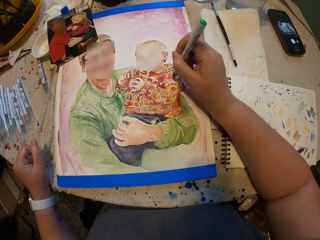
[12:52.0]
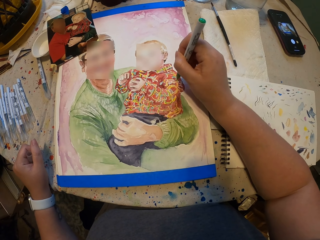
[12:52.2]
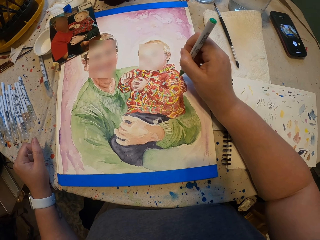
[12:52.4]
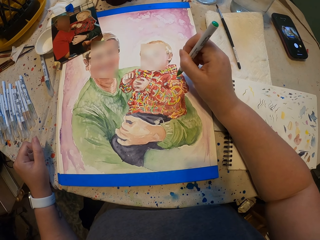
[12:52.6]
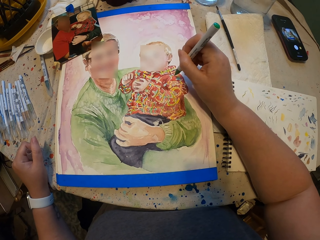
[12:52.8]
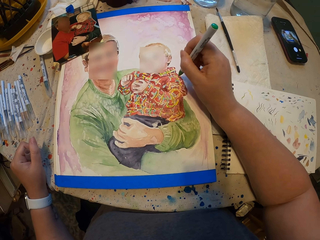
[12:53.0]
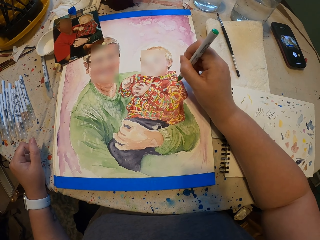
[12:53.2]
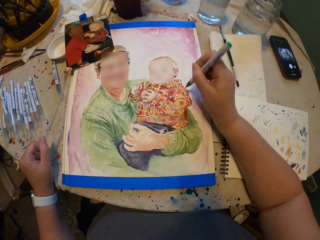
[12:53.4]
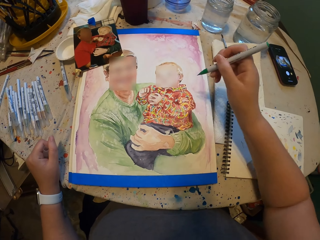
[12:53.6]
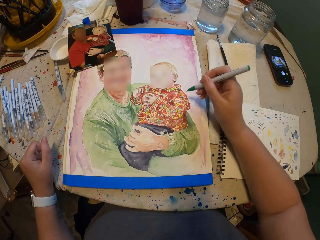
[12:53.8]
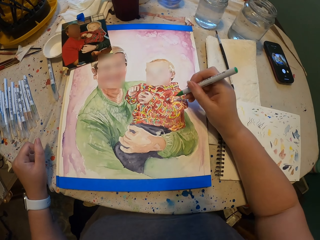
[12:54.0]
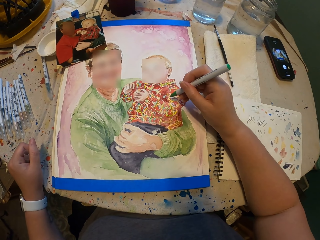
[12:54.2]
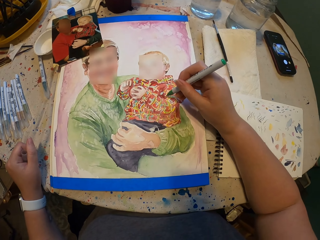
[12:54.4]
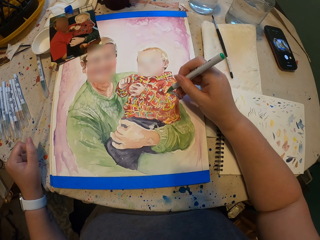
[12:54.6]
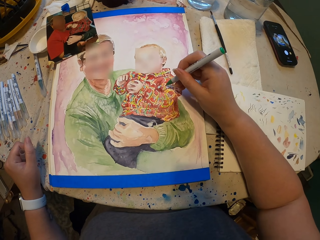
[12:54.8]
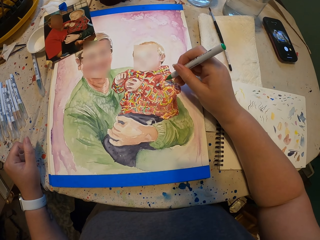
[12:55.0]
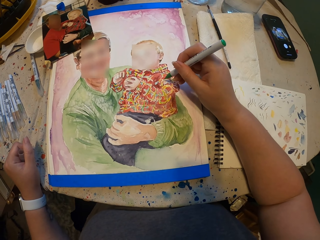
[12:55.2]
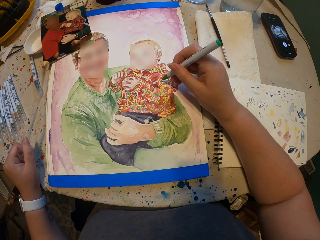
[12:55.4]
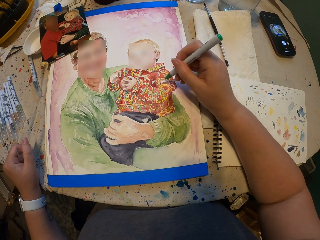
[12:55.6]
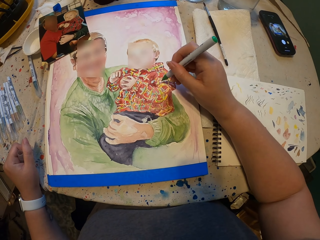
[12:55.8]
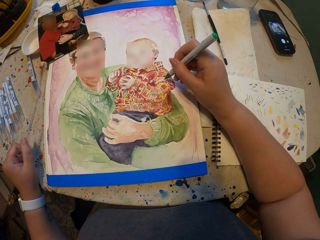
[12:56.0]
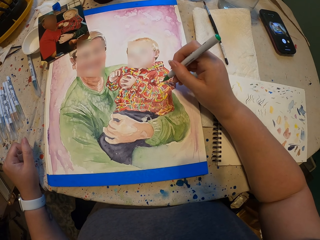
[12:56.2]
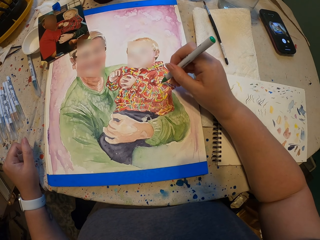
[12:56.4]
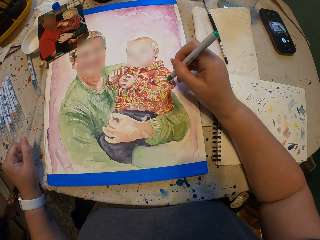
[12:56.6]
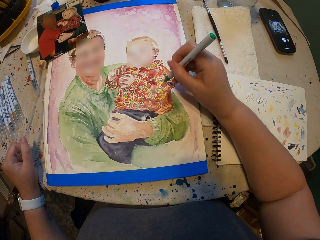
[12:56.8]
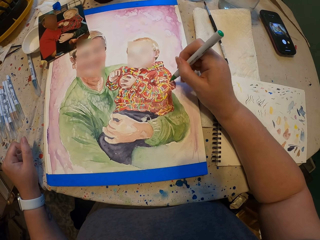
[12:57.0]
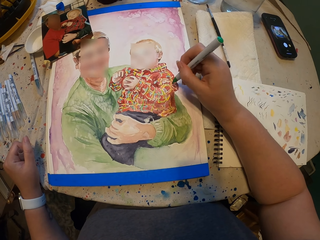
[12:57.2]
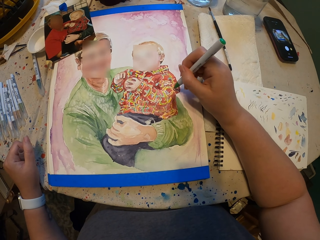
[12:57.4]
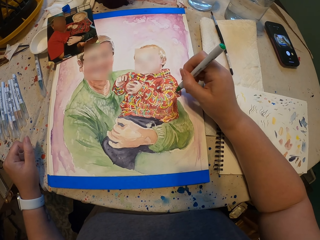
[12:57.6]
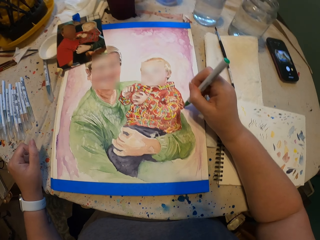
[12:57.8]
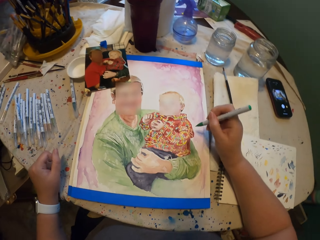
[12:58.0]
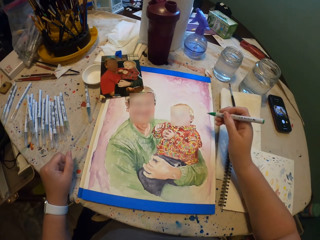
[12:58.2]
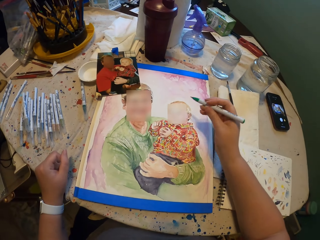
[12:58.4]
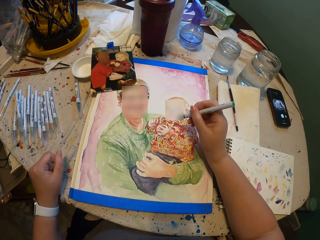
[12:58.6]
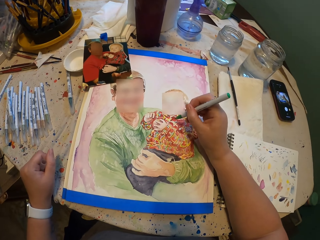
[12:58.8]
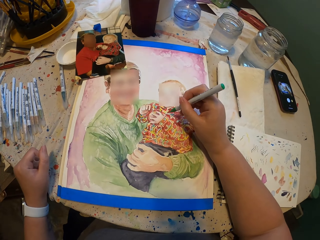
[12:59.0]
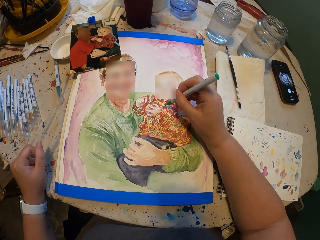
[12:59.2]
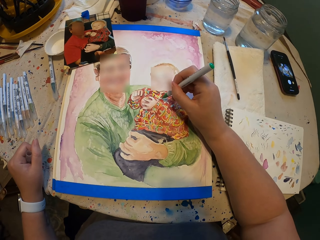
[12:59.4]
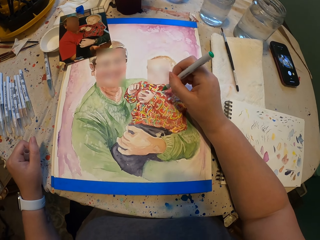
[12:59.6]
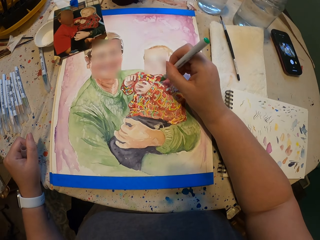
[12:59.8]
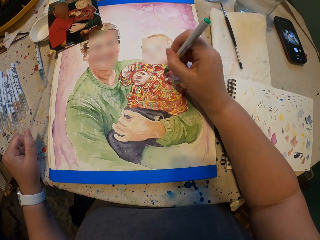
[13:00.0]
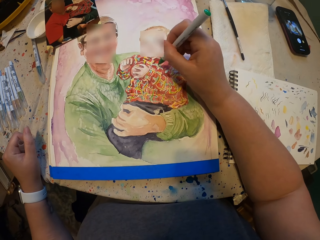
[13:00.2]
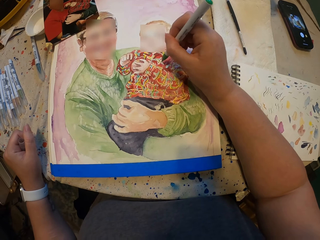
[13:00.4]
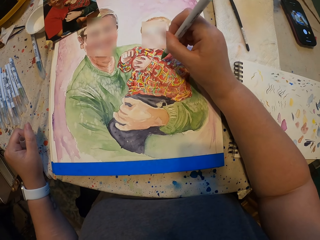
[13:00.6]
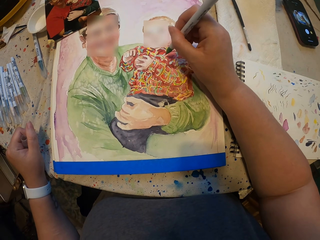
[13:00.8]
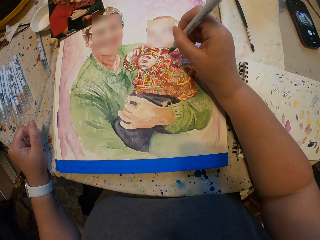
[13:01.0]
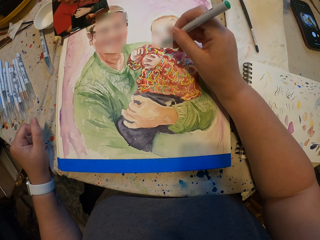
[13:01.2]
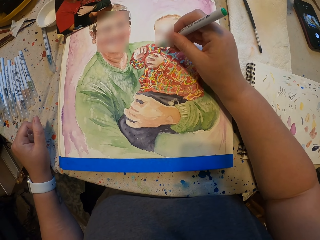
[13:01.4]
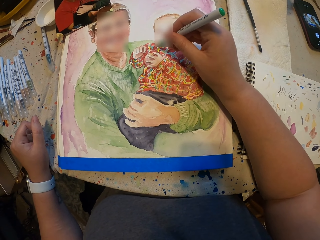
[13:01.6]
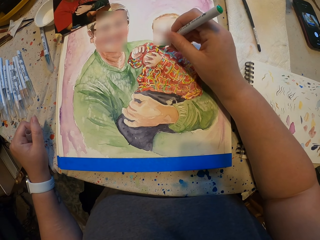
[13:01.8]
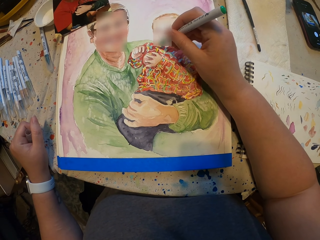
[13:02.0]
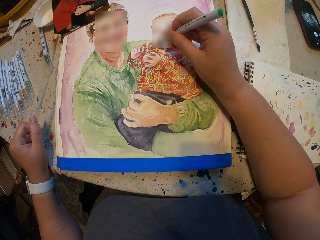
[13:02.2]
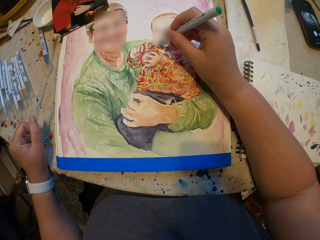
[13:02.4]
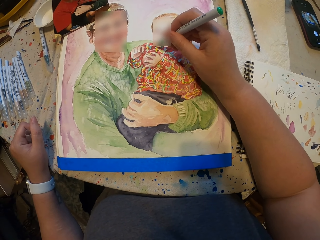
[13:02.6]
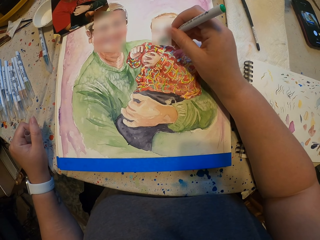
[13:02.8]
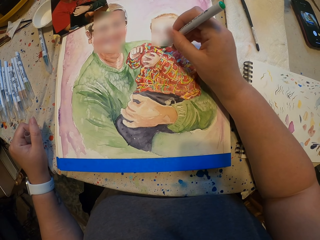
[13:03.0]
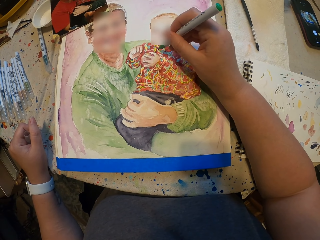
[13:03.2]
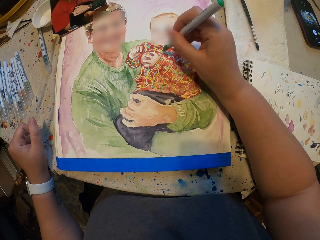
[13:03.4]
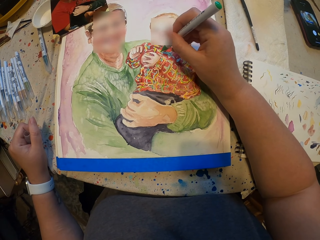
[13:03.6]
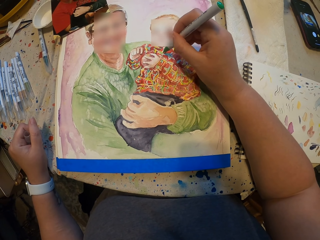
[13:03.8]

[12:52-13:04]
The camera wearer paints the picture.

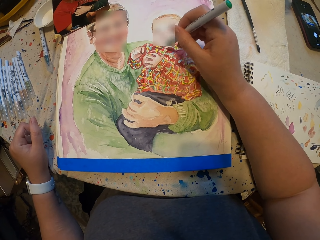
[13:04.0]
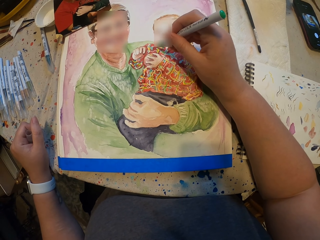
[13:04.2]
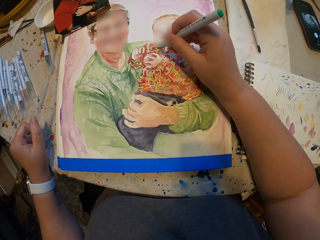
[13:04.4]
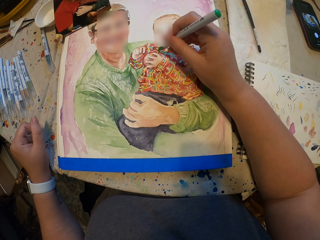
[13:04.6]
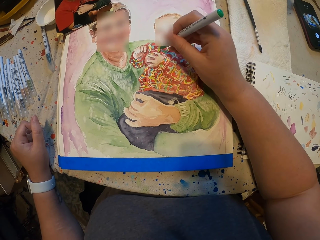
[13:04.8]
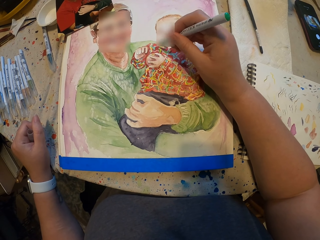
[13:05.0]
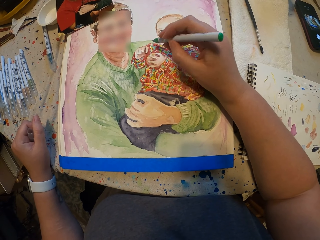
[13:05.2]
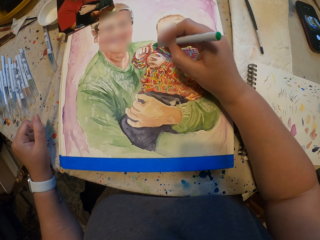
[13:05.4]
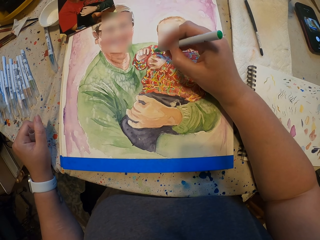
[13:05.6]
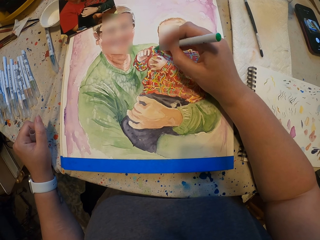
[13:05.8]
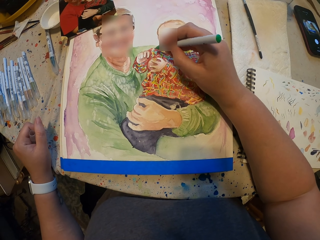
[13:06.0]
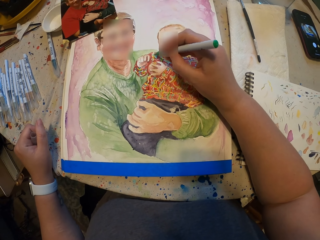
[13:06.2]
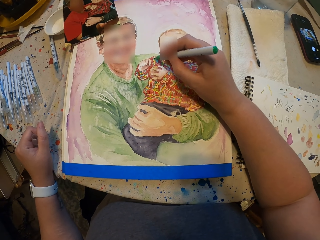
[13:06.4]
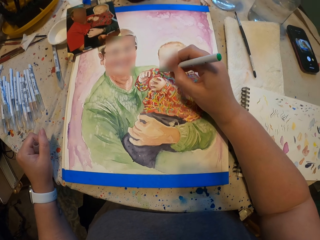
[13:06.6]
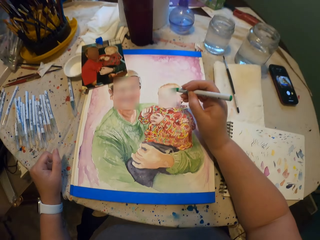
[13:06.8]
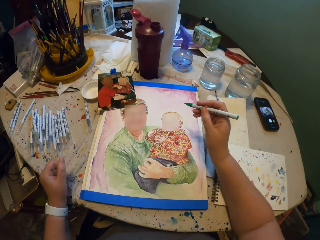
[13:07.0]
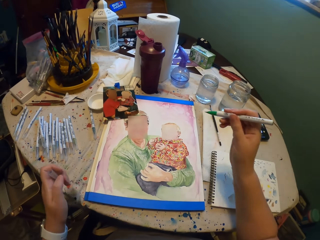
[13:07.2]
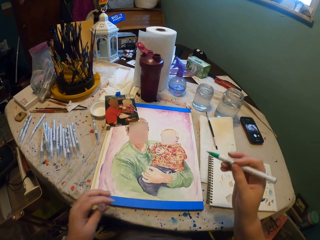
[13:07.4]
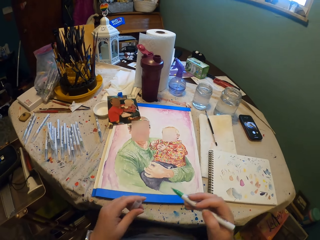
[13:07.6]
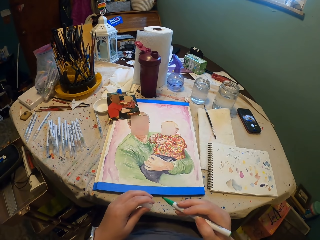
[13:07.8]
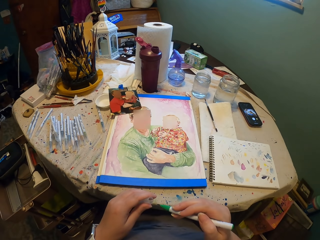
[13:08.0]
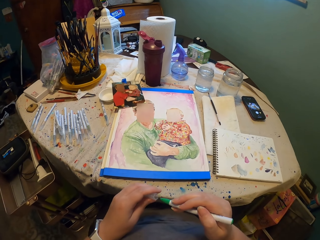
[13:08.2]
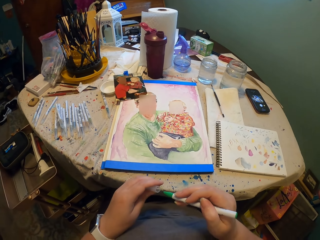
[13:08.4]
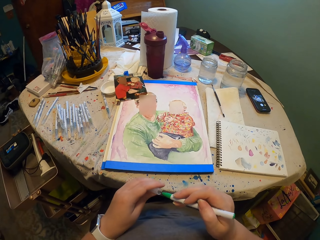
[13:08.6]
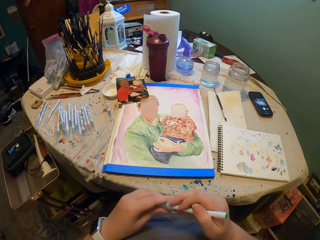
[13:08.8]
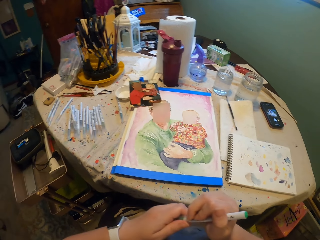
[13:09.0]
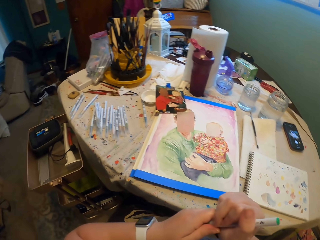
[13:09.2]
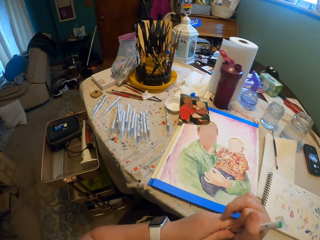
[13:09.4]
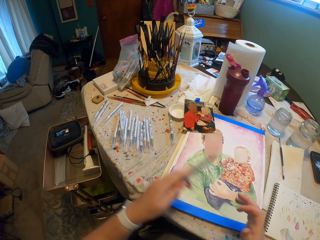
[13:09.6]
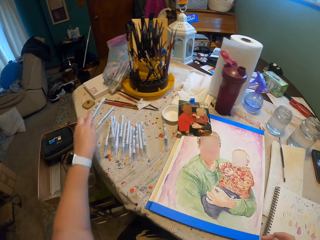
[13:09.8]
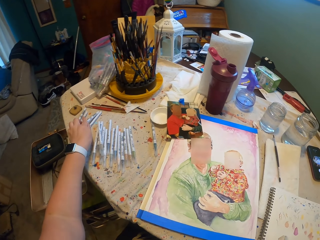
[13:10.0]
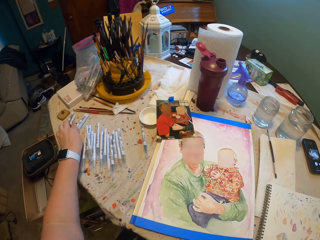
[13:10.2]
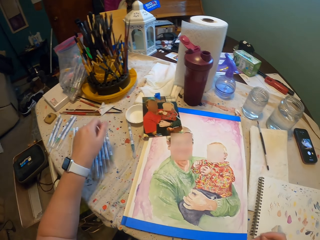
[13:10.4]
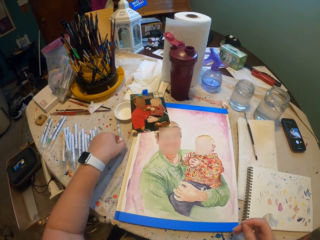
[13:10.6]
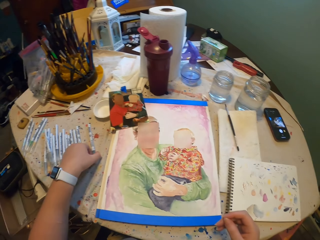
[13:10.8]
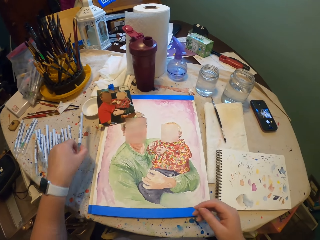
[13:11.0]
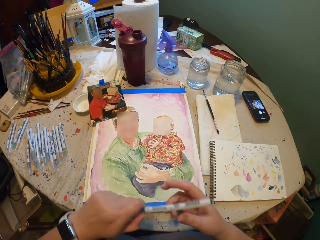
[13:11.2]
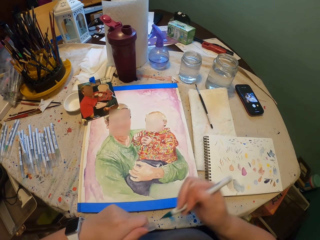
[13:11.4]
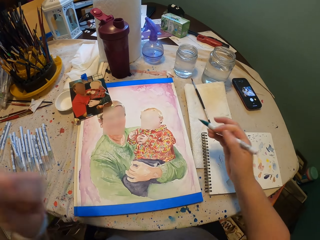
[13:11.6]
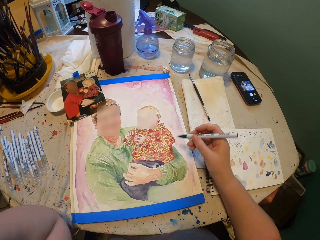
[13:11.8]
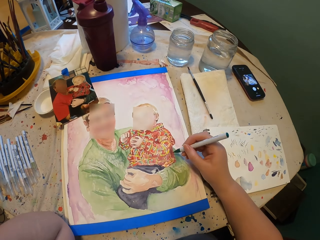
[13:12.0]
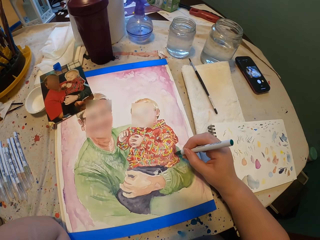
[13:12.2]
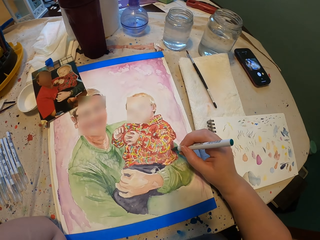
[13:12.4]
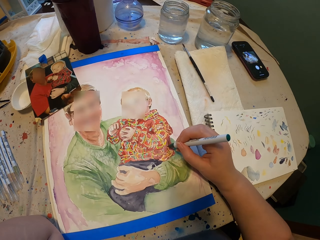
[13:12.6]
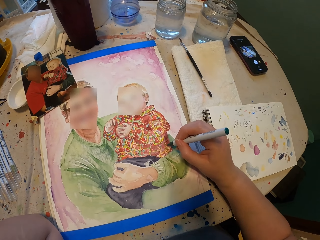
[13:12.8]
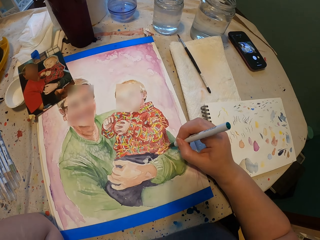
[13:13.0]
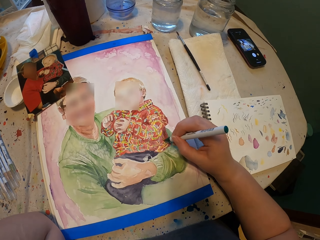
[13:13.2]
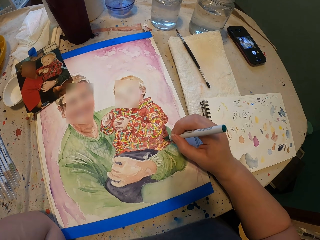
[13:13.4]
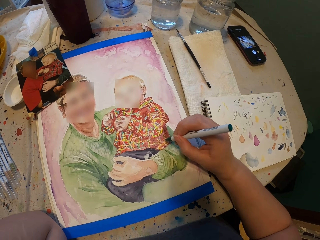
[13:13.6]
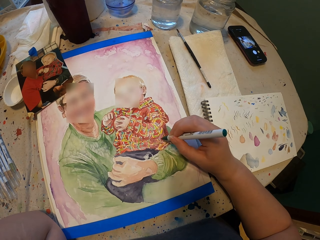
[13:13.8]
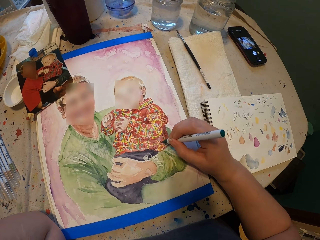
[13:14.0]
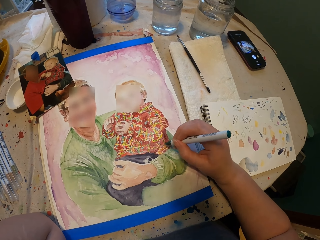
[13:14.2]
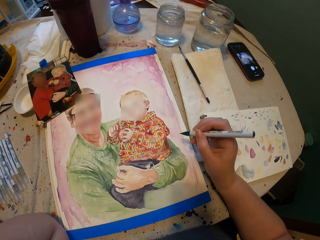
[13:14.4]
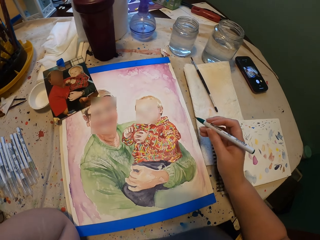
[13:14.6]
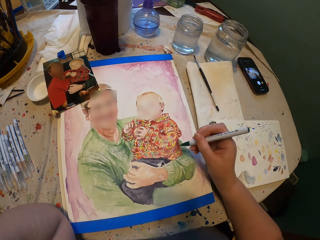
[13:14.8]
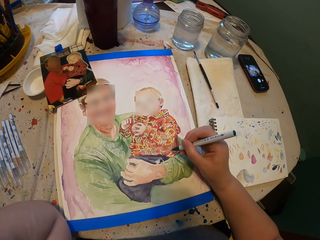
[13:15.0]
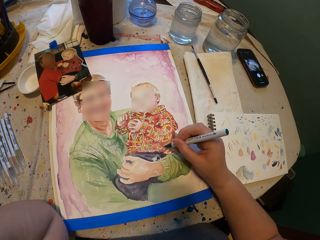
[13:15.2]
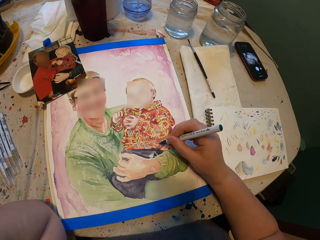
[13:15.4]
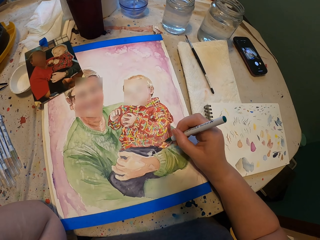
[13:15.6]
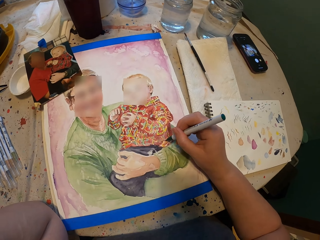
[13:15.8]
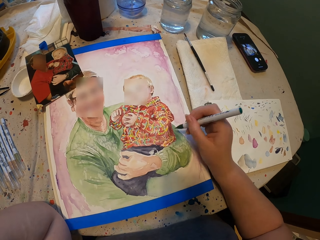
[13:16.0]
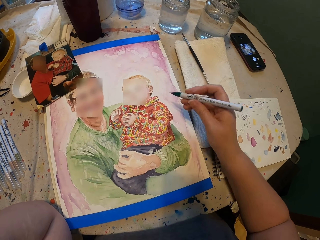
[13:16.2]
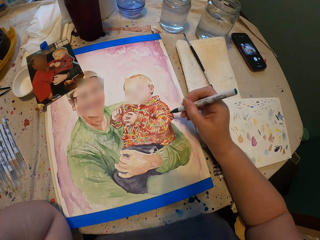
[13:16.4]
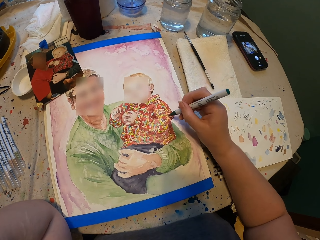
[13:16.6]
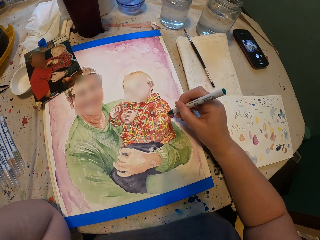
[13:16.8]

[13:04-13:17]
The camera wearer closes the pen with a lid. They place the pen on the table. They pick a pen on the table and open the pen's lid. They paint the picture.
